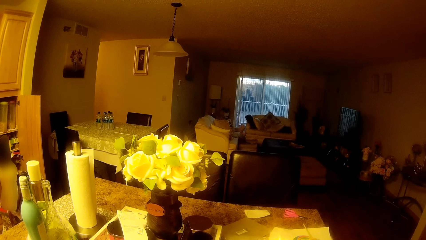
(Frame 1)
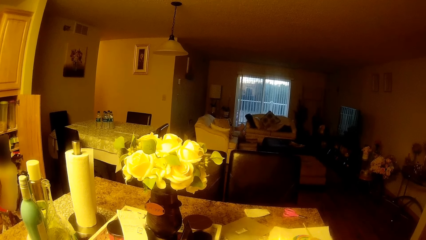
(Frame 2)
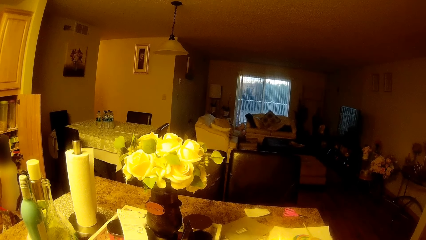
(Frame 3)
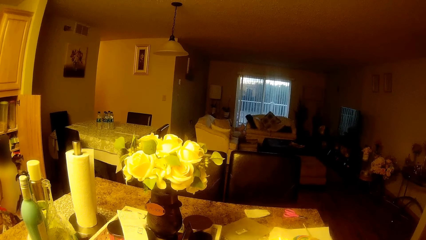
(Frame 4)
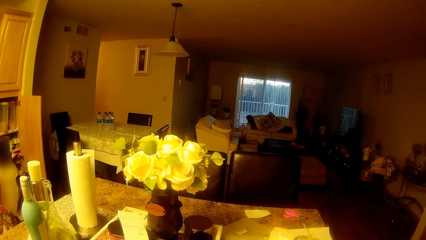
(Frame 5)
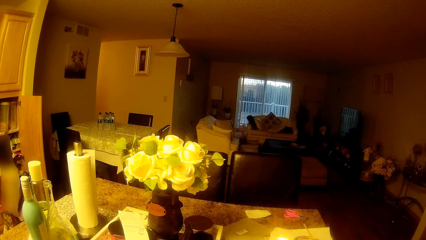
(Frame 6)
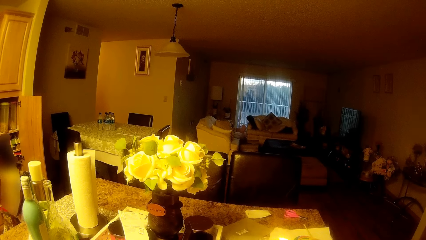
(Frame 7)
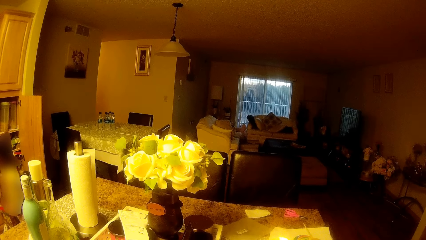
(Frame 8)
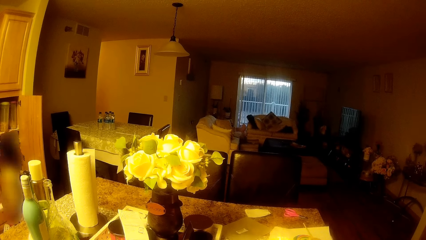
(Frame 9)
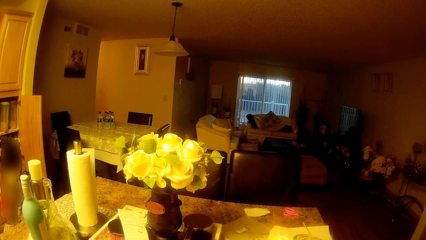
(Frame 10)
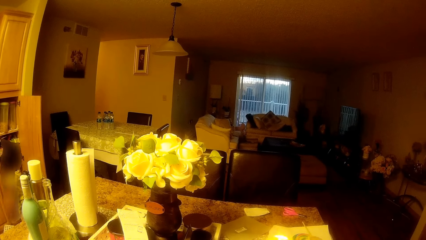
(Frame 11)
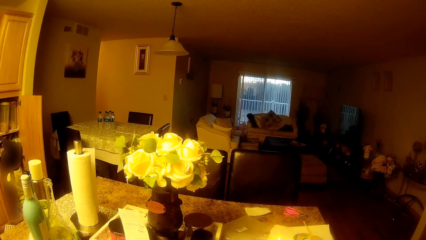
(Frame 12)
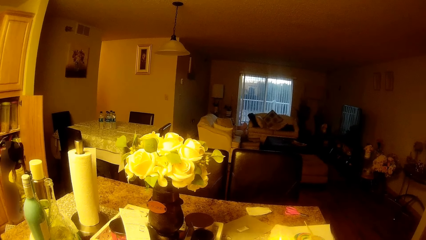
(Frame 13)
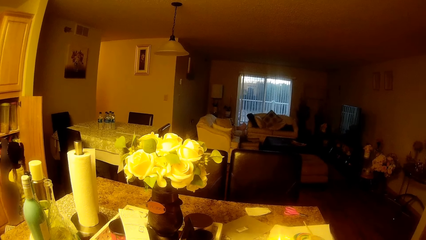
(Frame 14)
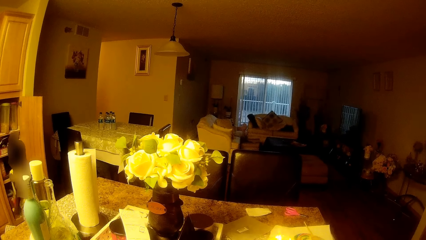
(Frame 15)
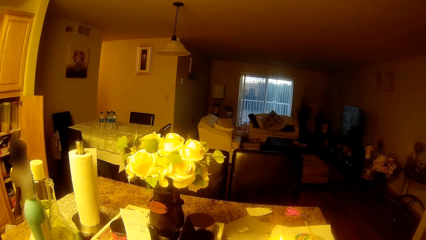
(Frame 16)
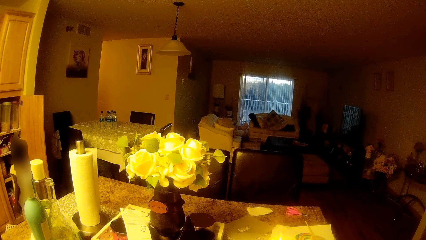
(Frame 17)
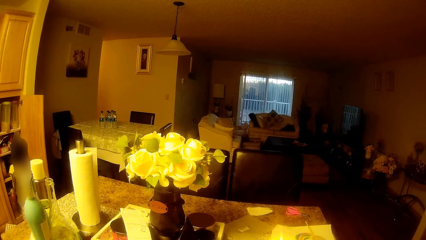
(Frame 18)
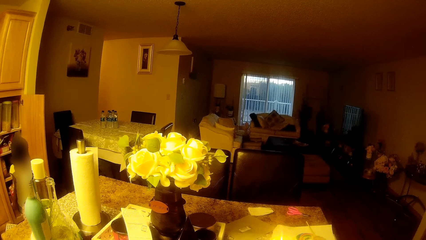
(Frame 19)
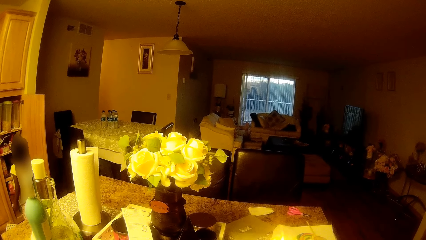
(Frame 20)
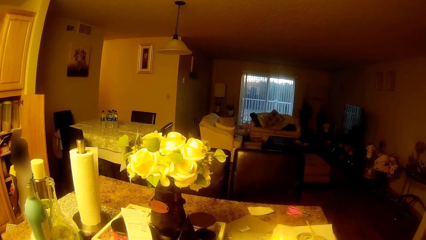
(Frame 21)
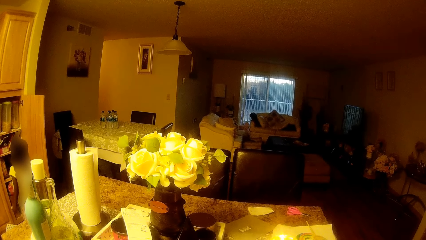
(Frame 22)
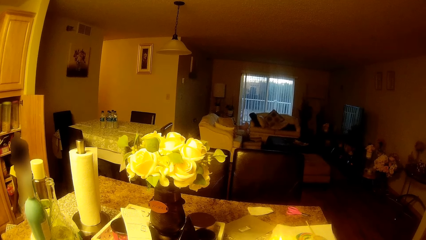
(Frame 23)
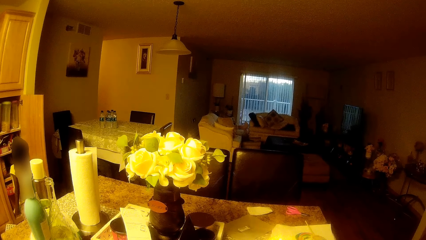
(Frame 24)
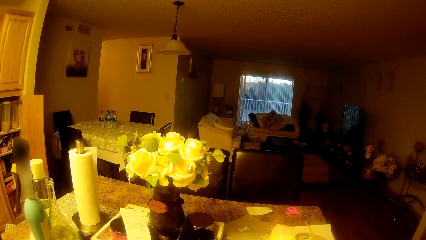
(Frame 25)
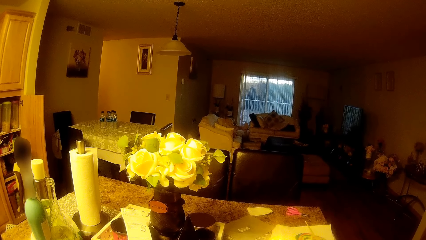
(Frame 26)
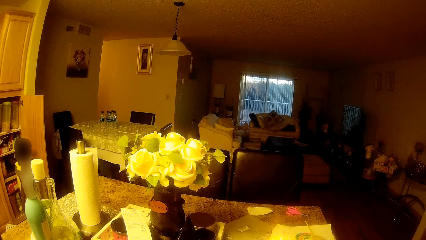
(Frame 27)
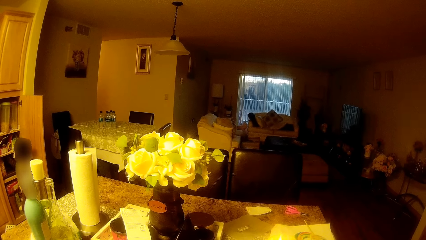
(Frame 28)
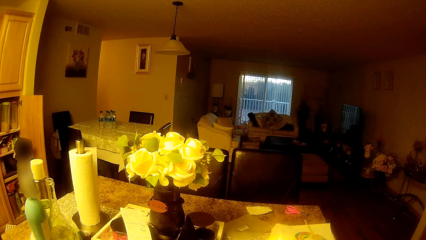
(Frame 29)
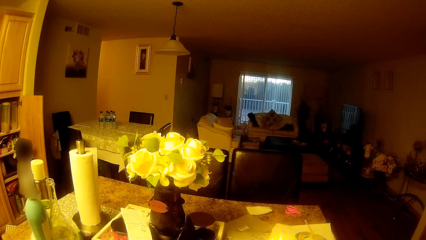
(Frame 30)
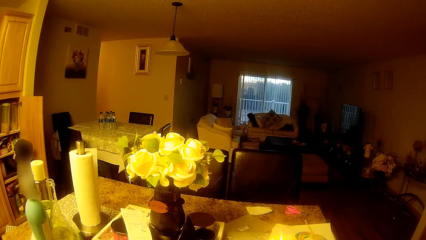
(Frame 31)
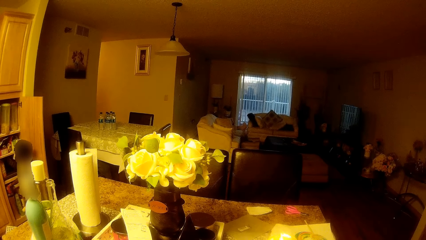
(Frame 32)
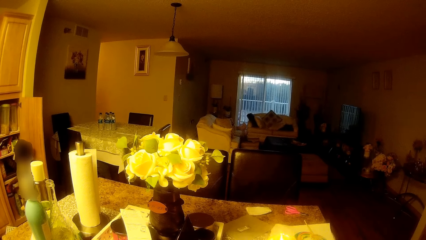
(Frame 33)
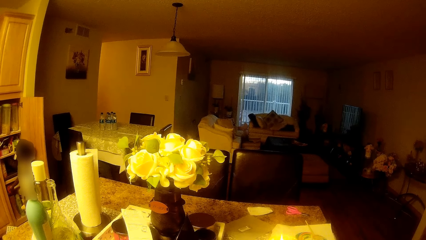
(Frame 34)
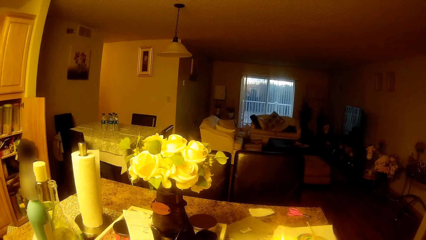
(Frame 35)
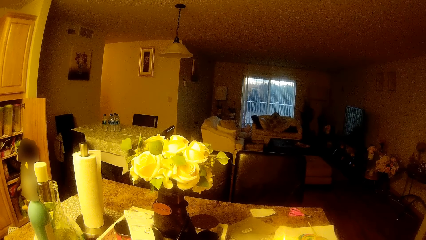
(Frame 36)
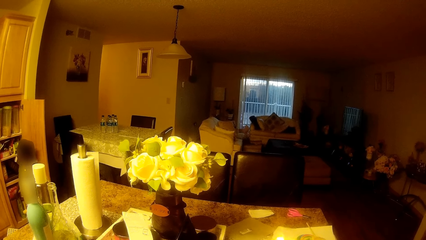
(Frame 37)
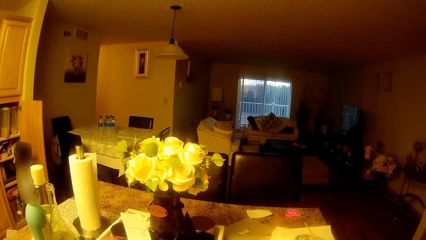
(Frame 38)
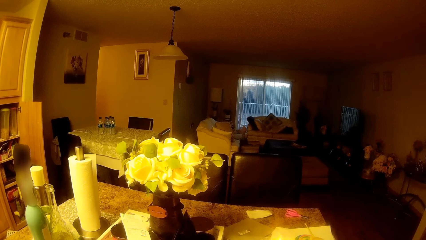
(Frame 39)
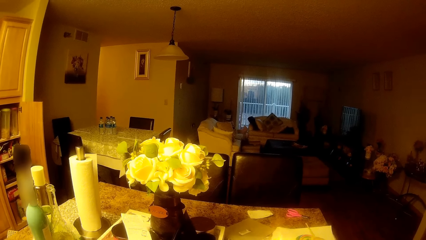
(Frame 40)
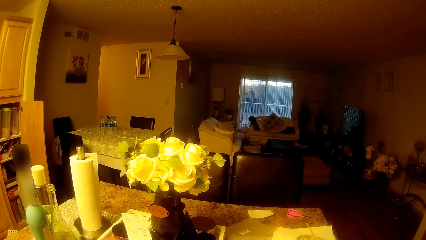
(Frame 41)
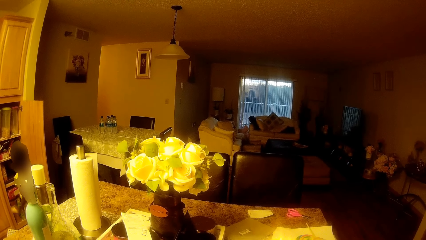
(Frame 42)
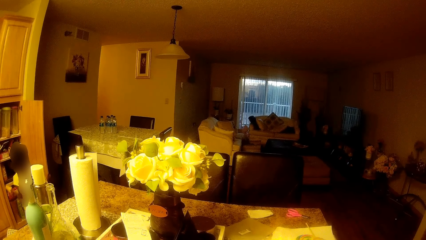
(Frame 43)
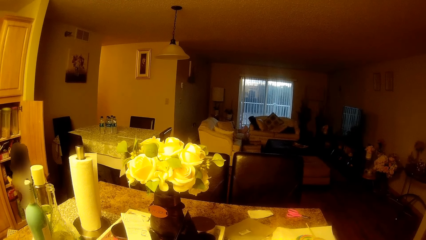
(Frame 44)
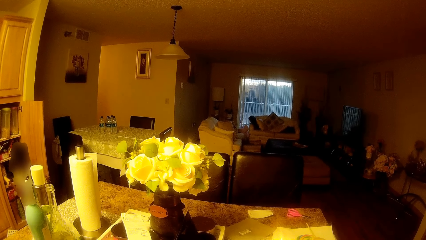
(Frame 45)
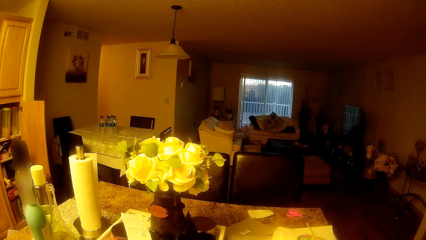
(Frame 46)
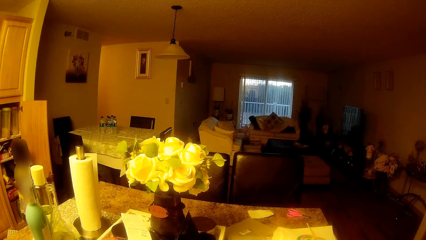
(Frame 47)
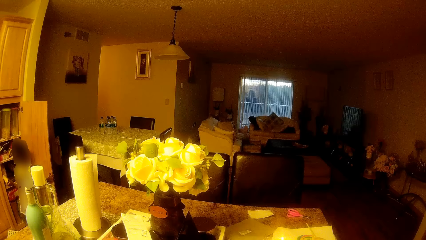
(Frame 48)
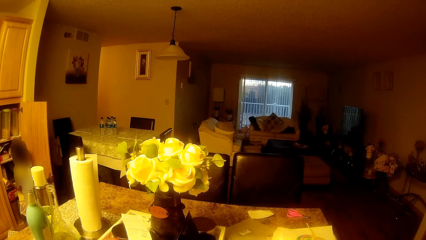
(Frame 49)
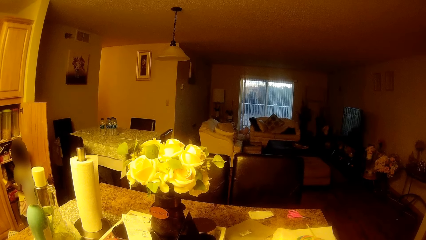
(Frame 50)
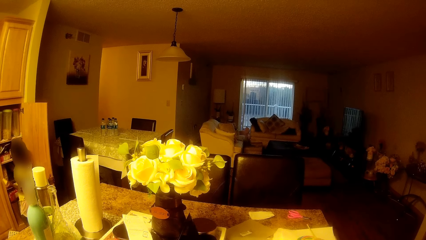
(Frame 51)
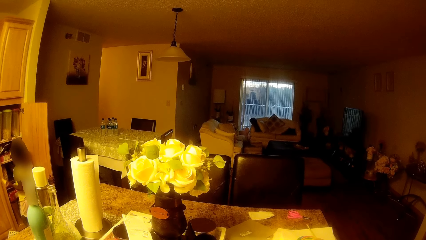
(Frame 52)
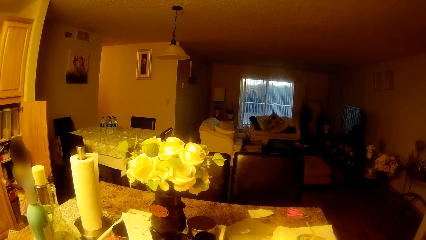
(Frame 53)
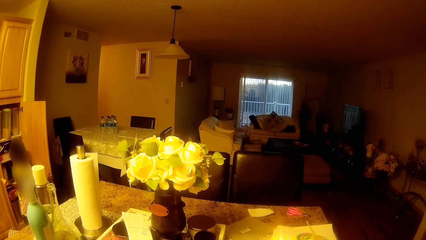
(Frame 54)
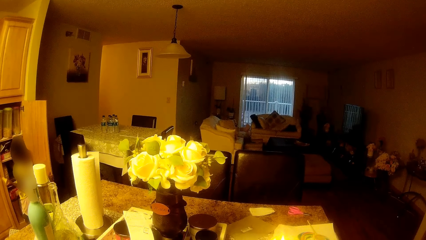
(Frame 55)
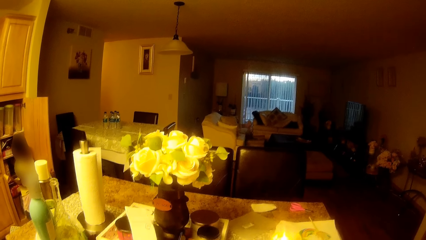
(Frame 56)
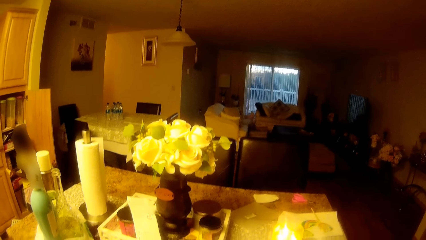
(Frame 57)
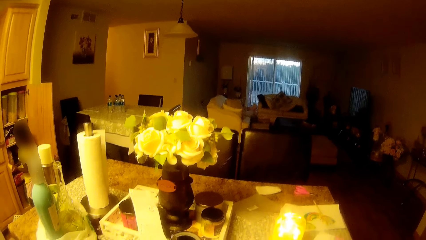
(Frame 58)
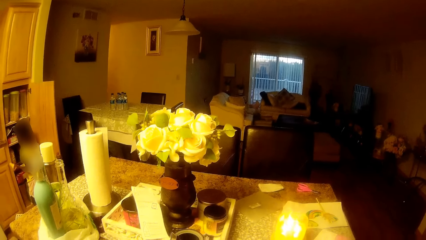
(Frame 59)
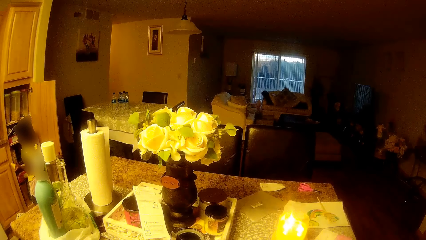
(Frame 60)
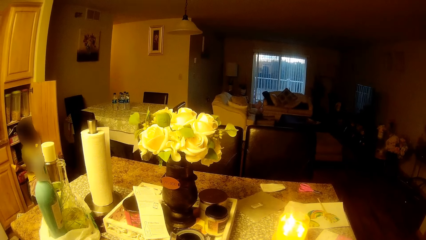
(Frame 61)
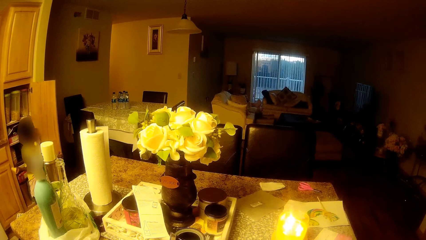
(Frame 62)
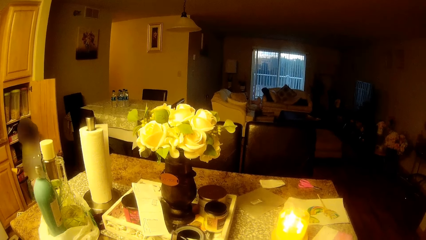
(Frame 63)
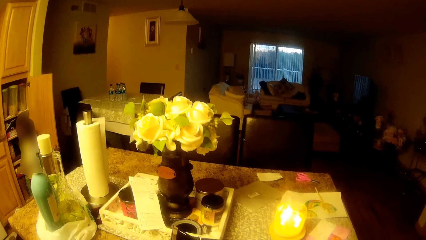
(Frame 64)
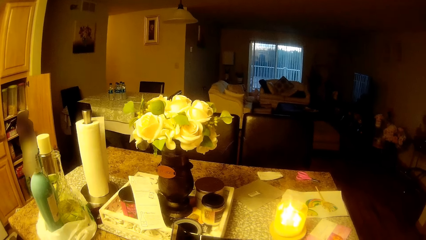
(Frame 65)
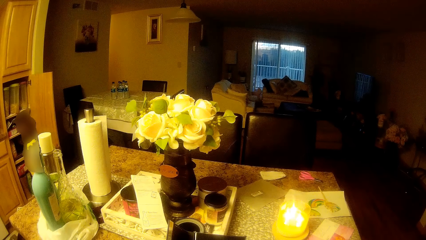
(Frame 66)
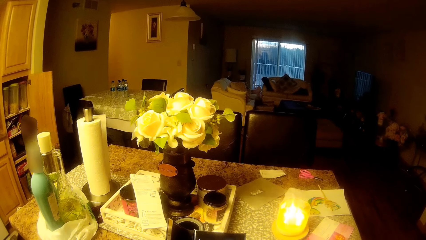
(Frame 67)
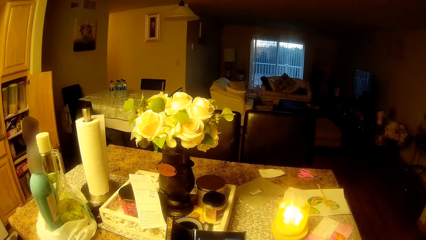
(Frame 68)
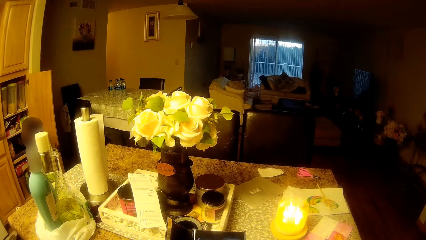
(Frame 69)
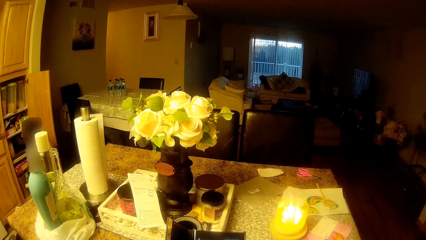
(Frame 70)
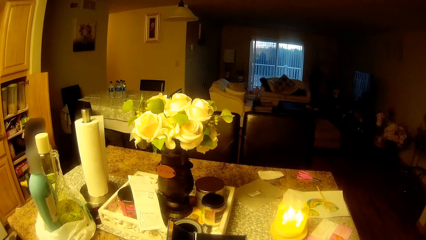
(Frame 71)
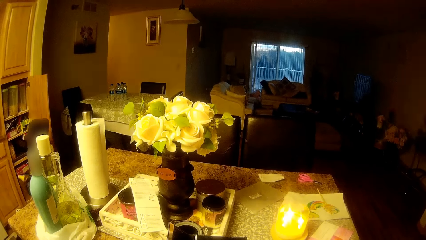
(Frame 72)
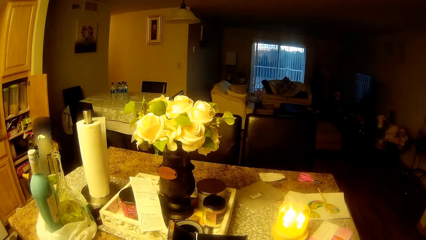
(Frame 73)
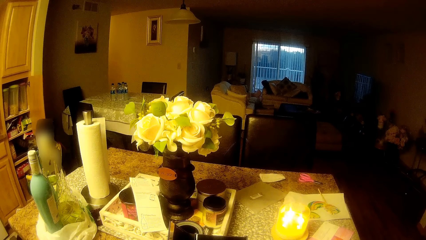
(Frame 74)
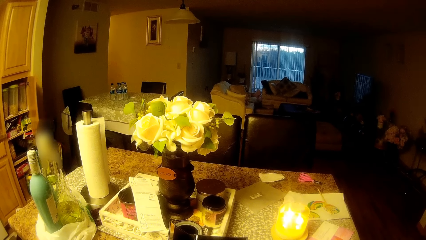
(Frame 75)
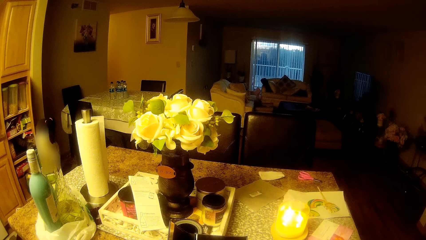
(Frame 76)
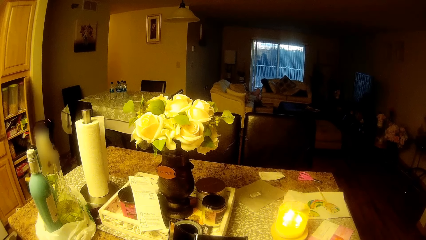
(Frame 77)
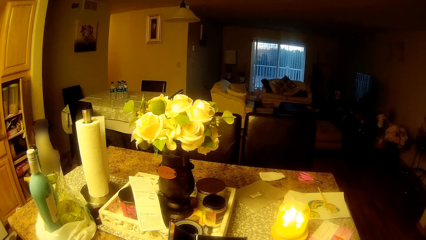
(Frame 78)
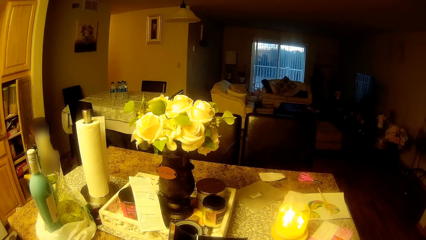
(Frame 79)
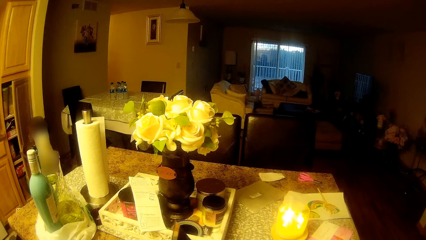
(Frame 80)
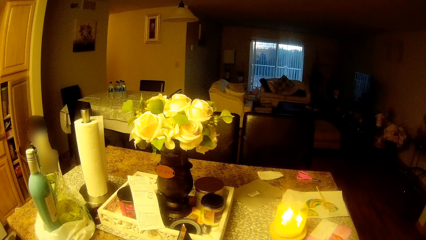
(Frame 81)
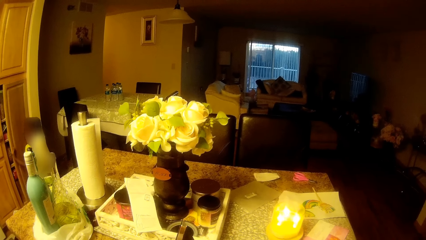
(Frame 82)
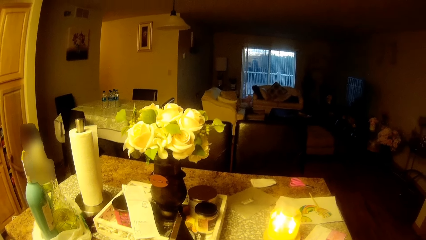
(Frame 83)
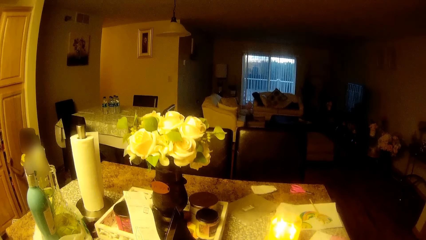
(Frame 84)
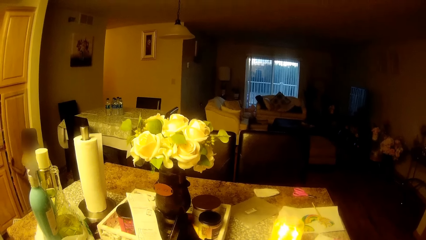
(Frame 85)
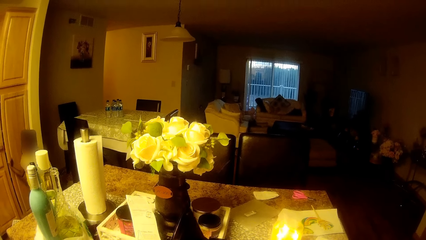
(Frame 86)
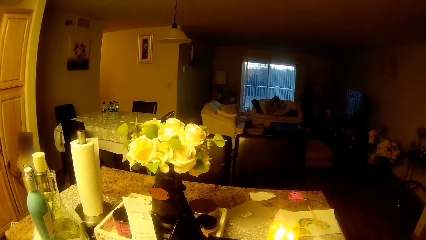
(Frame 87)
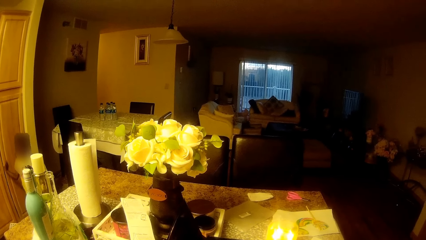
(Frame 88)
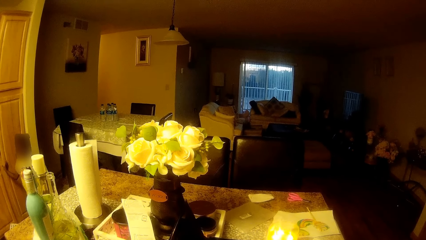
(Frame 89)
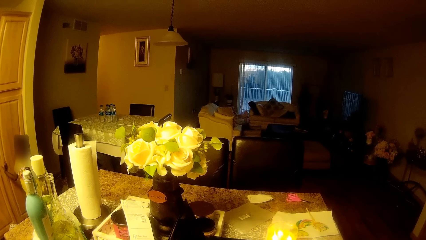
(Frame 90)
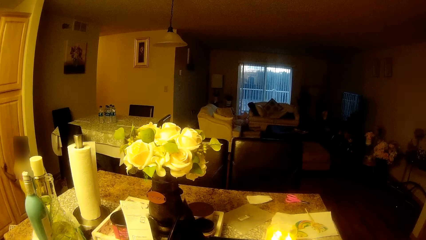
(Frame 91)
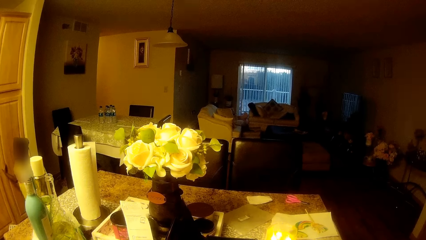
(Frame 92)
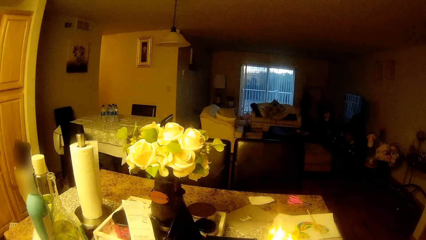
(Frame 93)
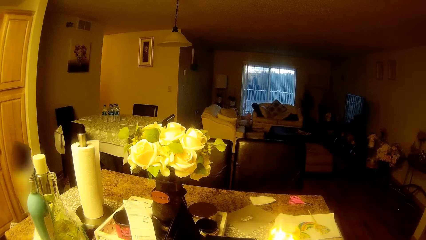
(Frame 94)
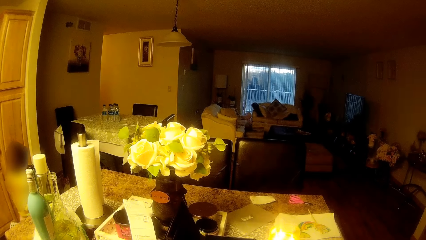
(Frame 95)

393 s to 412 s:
The girl puts the pack in the shelf with both hands. She closes the shelf with her right hand.
